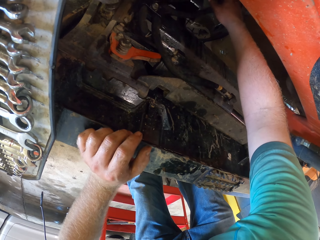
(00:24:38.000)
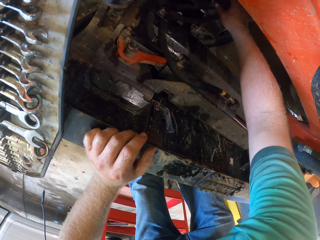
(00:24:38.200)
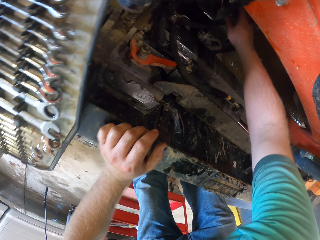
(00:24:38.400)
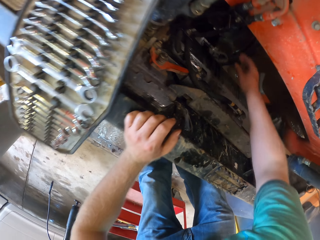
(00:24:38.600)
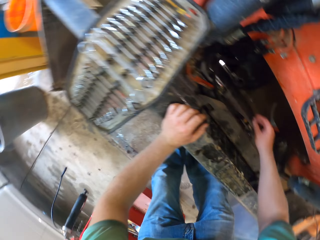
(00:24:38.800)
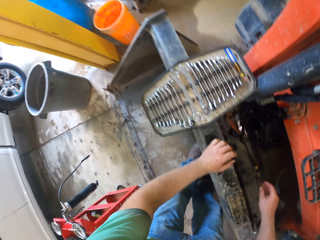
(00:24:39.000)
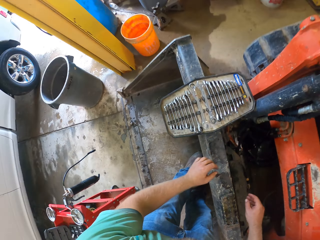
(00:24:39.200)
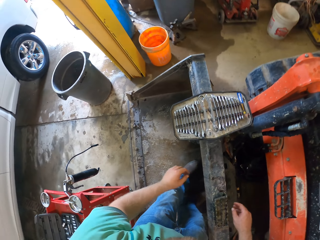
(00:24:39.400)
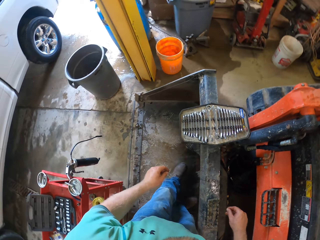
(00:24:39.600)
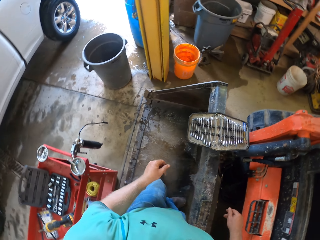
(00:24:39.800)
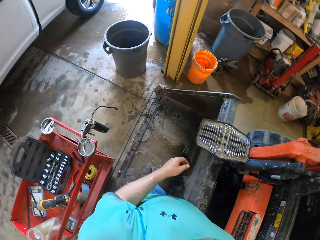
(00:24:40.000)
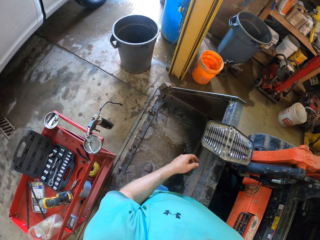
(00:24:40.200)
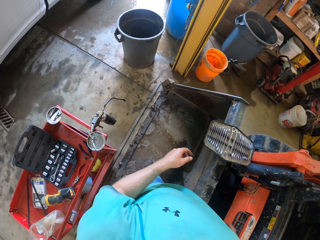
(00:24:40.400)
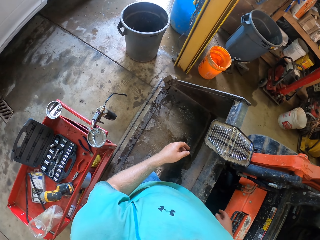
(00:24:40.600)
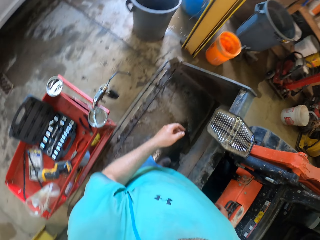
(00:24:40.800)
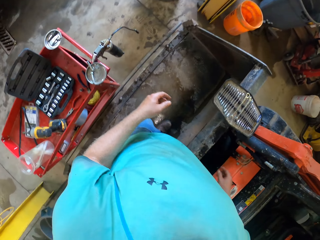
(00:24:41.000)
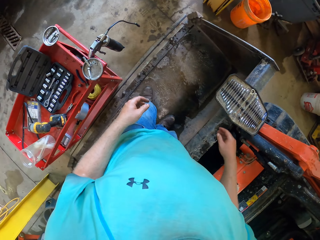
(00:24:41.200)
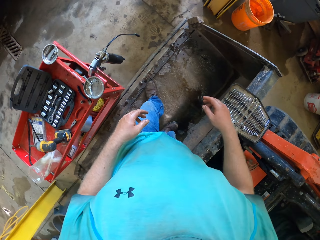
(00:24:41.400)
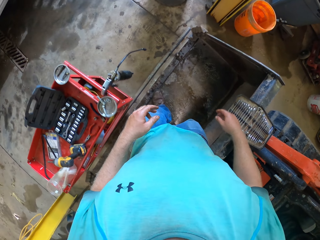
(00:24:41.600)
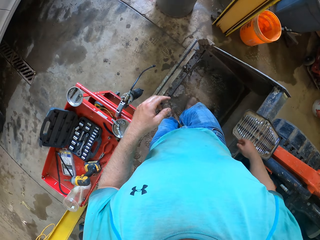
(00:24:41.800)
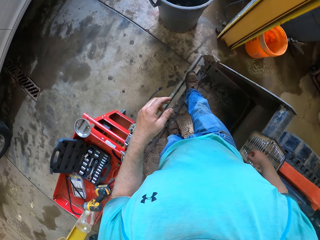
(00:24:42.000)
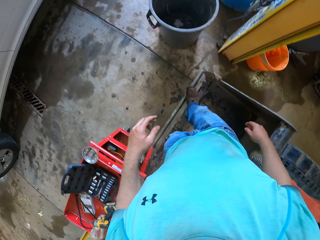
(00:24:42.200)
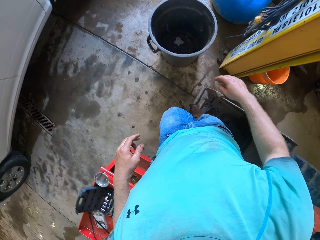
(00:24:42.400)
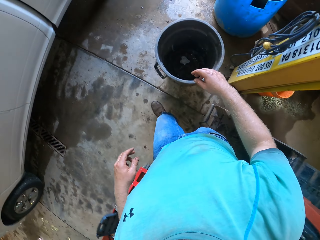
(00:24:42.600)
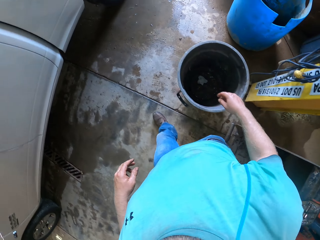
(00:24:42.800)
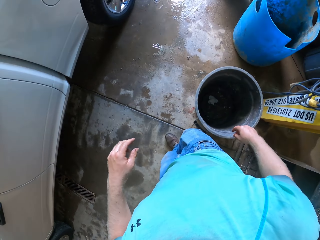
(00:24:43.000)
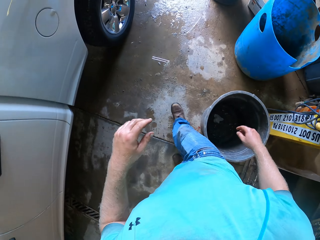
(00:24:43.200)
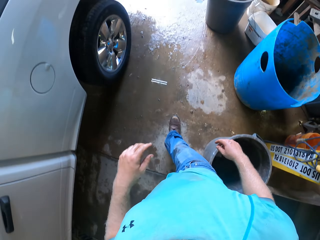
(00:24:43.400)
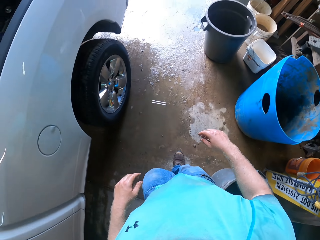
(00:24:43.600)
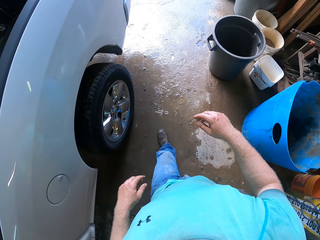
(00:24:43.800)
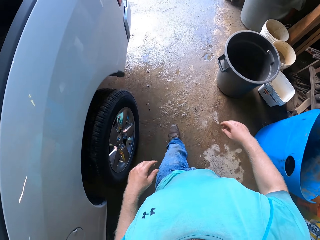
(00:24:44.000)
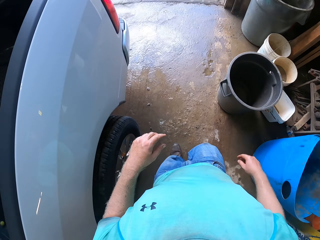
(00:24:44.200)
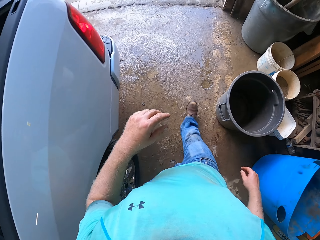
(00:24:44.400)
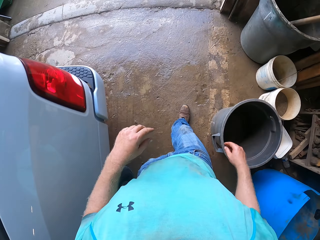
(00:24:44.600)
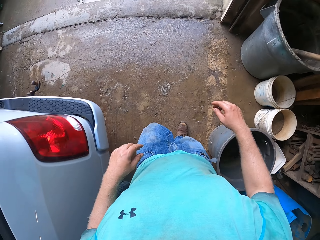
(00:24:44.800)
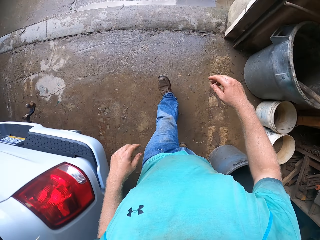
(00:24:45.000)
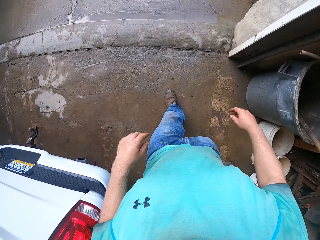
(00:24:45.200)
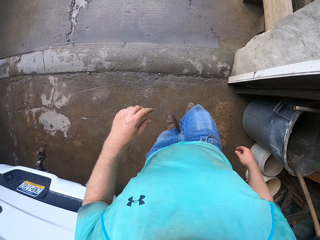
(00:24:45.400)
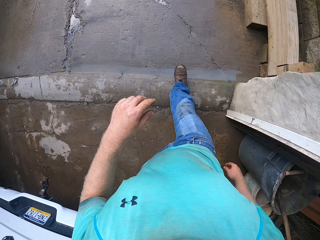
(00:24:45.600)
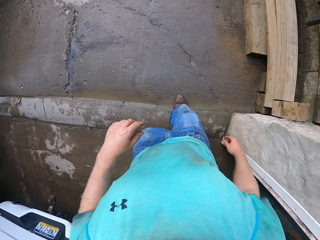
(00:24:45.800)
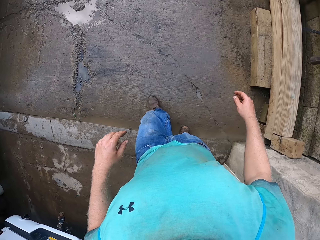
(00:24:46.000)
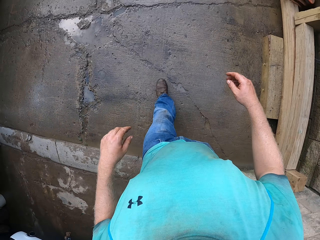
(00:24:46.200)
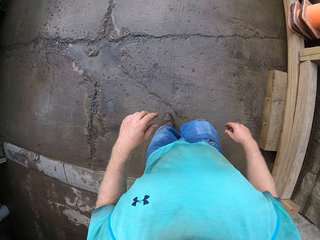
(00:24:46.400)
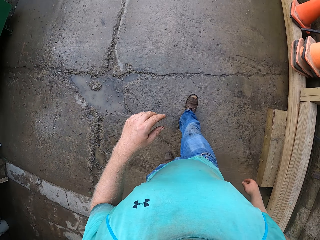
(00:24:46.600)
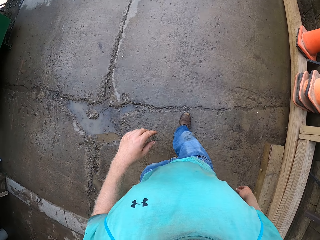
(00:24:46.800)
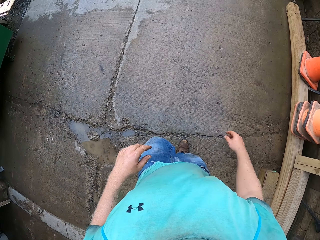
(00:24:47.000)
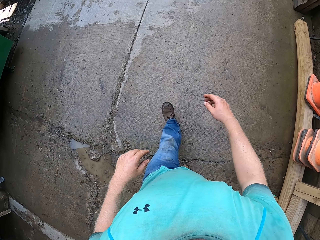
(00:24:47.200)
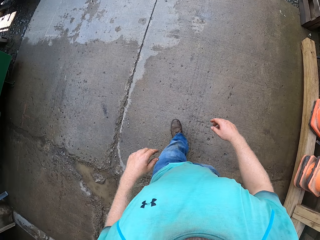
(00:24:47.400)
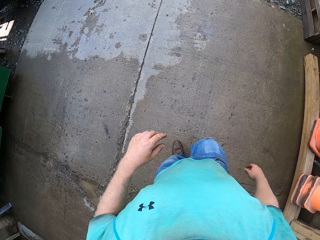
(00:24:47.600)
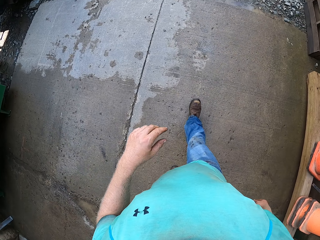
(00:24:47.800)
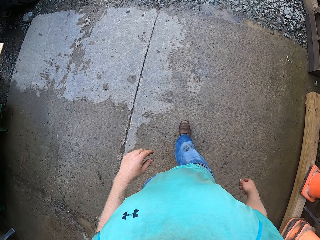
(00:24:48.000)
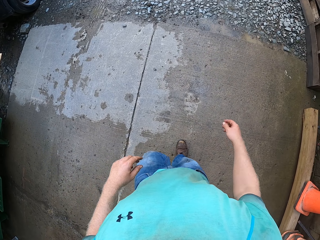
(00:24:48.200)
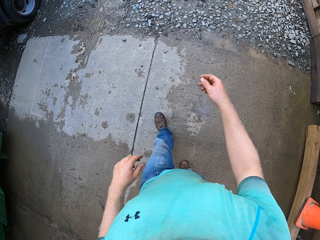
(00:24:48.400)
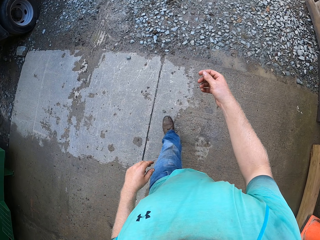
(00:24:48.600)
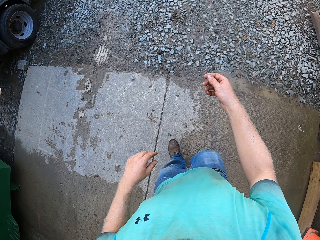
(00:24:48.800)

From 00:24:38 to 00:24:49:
The camera wearer removes his hand. He walks around and walks out of the garage.

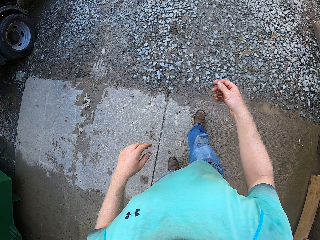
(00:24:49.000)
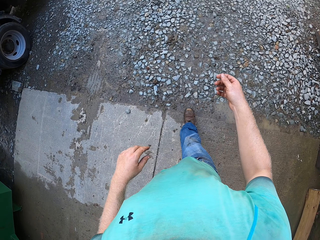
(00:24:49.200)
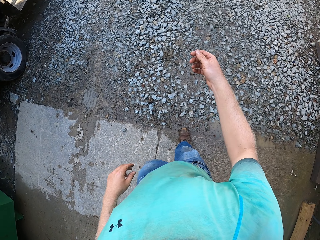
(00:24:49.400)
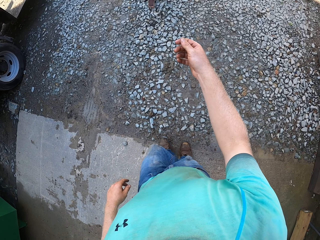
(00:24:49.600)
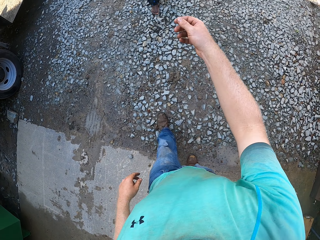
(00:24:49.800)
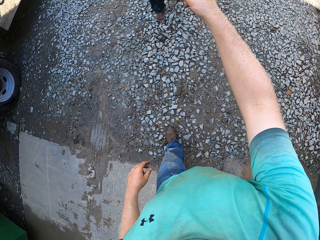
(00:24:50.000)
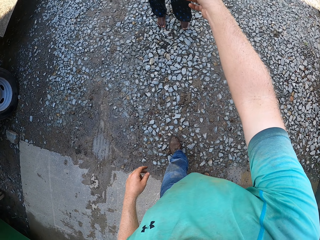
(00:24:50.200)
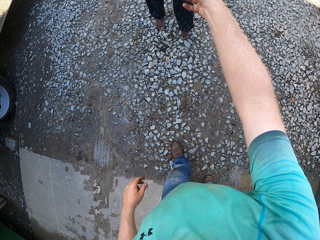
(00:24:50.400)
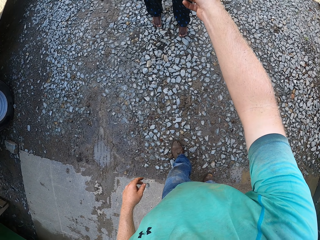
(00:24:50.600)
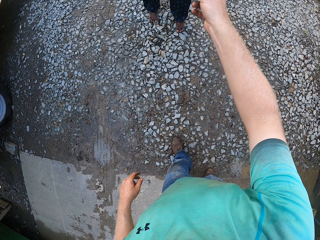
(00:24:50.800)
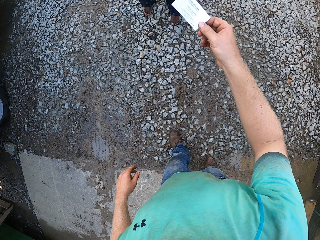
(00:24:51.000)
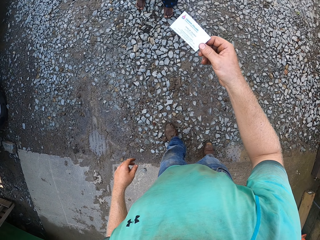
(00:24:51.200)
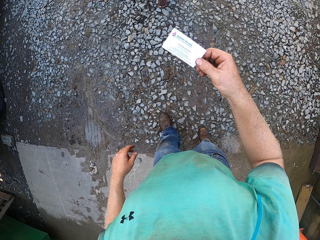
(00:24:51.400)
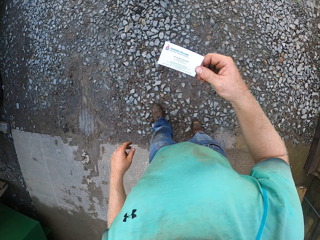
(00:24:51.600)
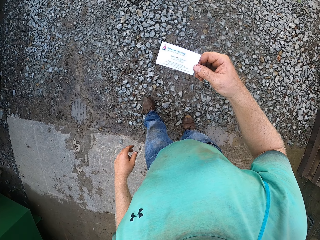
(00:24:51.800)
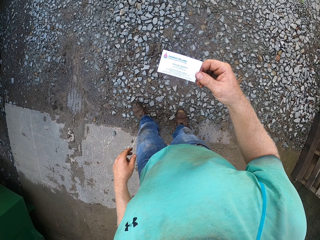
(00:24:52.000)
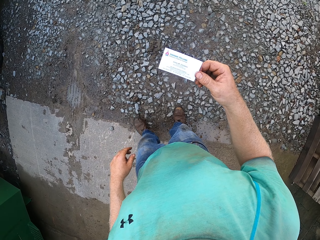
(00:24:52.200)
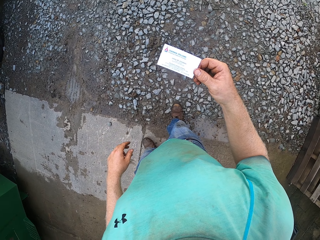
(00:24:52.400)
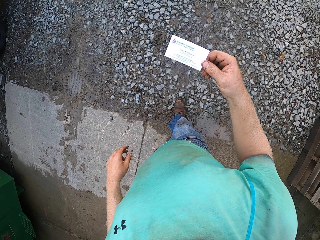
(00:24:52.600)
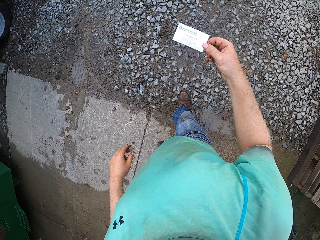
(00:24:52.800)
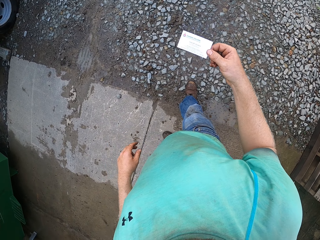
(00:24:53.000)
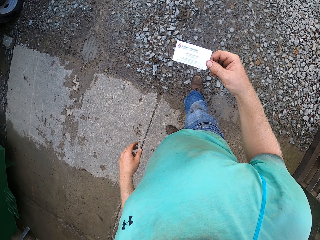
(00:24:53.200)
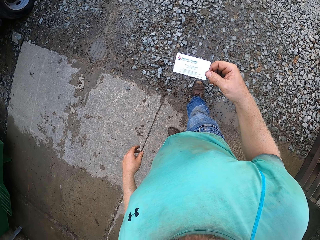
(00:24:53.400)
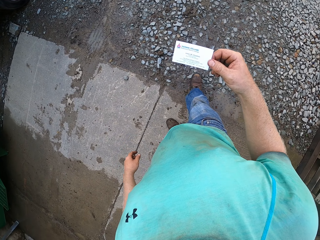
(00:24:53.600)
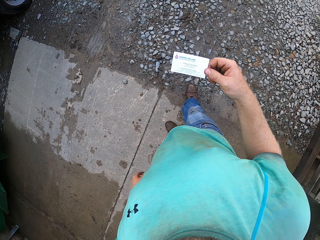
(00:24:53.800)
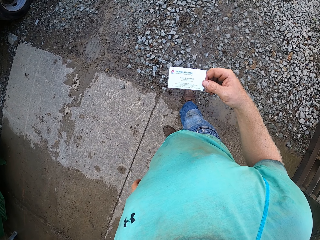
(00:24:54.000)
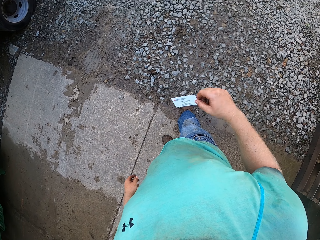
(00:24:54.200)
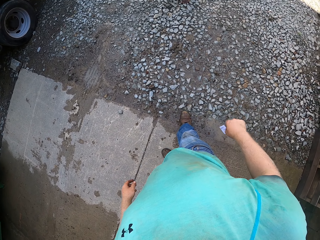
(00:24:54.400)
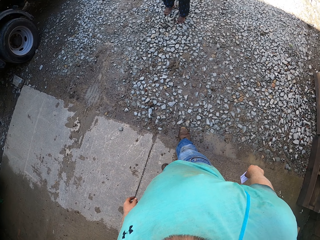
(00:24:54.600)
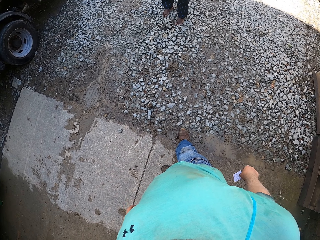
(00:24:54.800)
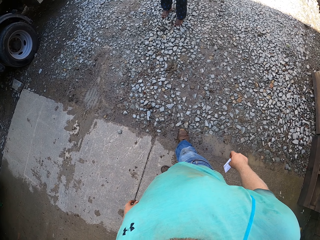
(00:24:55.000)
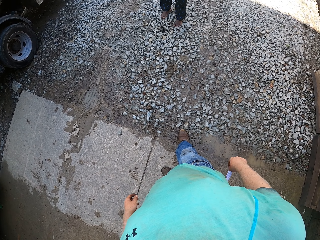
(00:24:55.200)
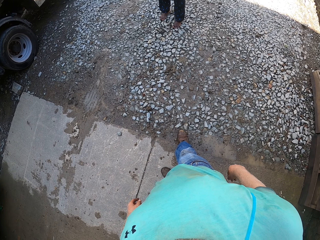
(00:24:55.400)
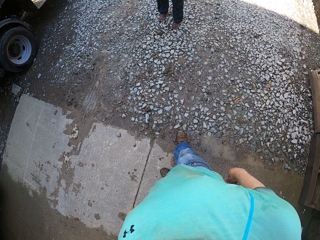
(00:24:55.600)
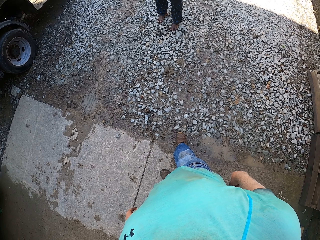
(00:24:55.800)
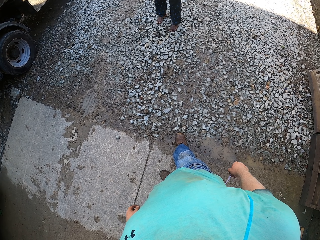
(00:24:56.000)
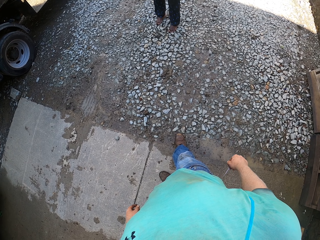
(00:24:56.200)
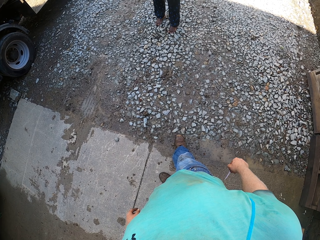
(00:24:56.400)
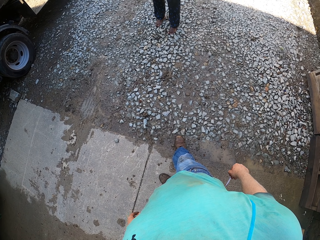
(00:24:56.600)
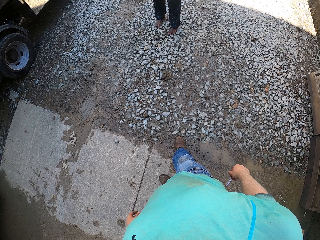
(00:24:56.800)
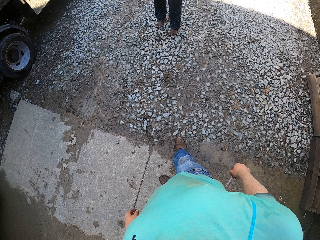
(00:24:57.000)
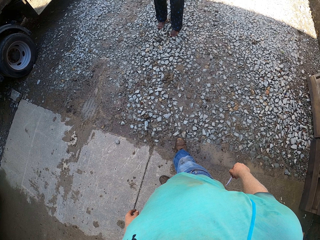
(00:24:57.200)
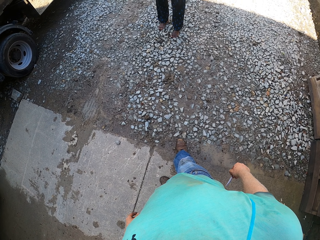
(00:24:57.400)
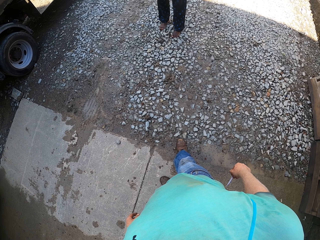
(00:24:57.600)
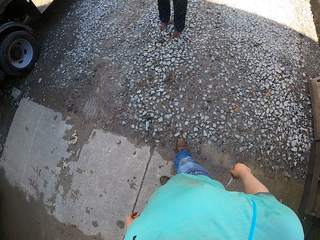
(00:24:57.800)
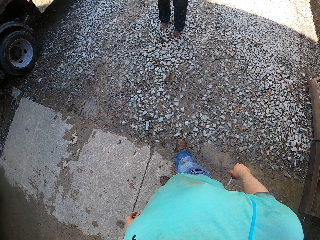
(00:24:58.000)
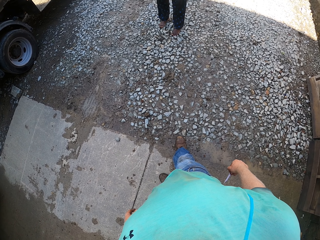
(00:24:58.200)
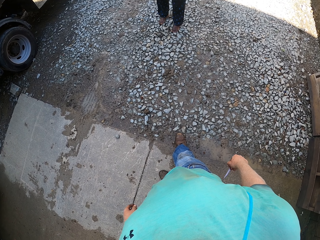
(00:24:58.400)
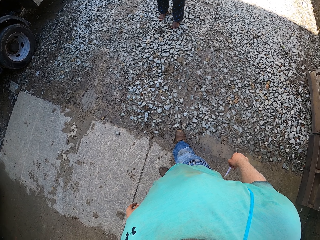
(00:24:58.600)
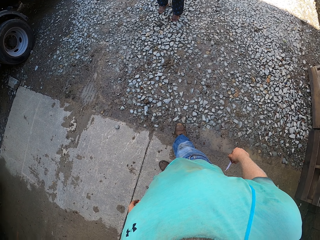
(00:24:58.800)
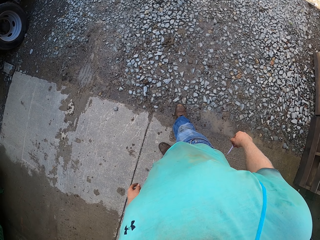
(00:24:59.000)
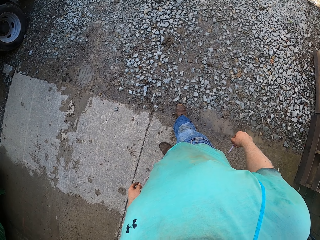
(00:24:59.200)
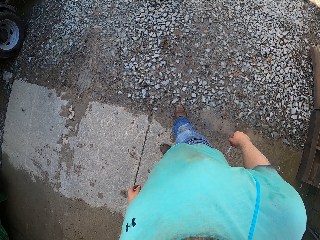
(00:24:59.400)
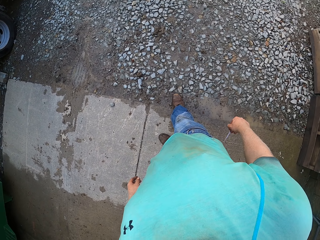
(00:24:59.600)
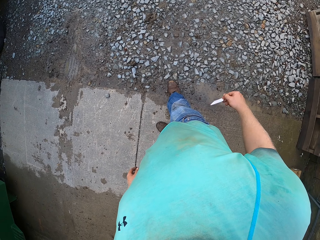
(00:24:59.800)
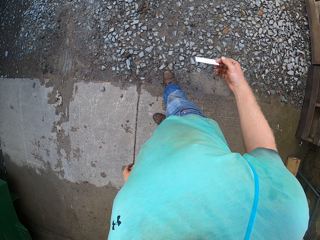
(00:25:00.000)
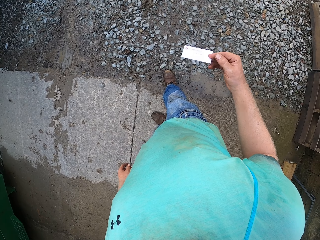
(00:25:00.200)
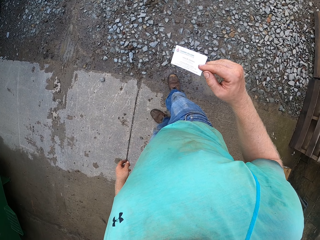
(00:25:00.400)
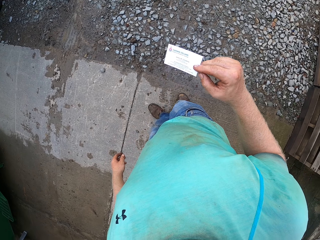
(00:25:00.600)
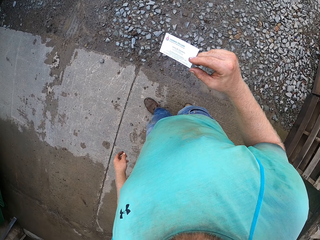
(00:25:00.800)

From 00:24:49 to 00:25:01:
The camera wearer collects a piece of paper or card from a man with his right hand. He talks to the man.
